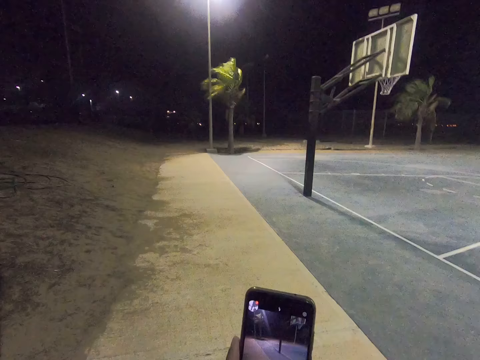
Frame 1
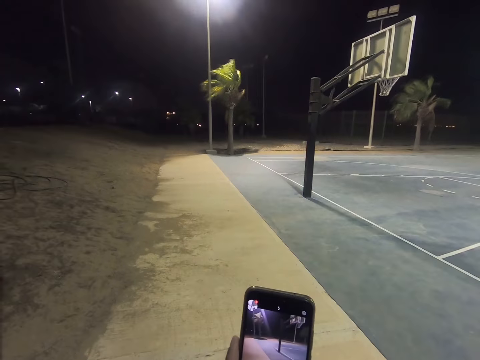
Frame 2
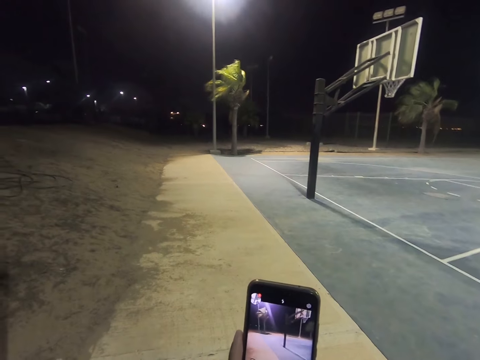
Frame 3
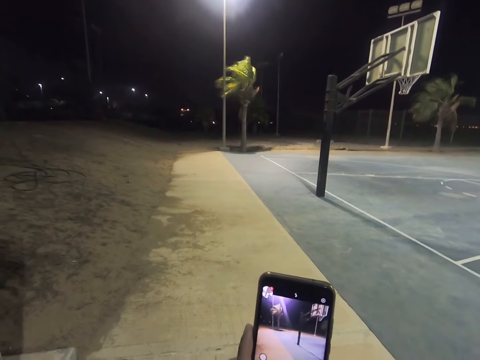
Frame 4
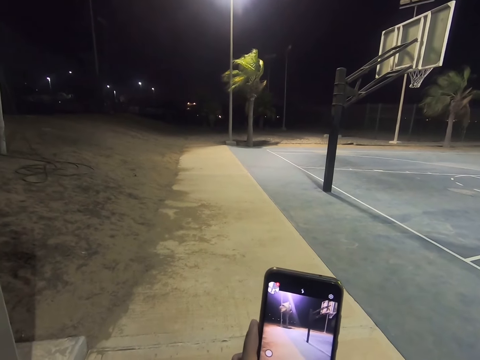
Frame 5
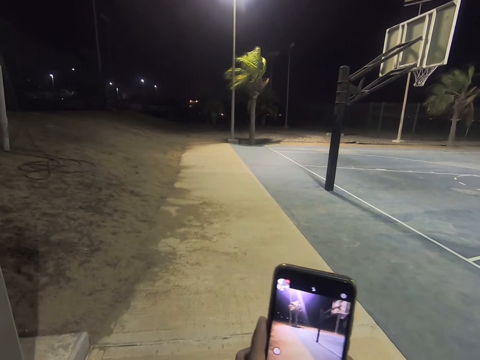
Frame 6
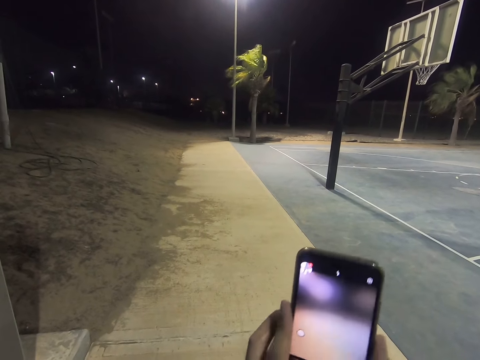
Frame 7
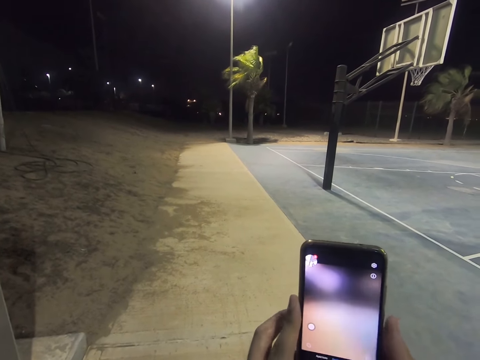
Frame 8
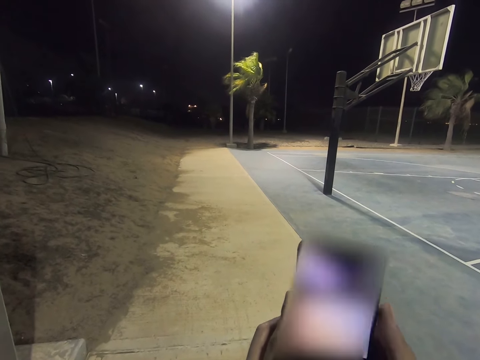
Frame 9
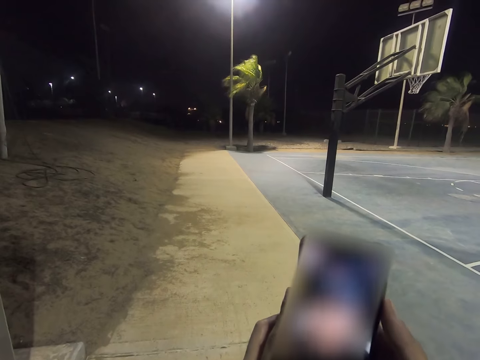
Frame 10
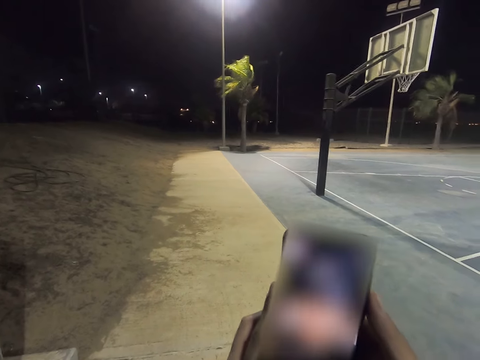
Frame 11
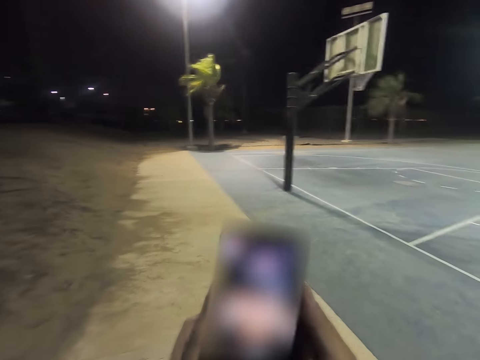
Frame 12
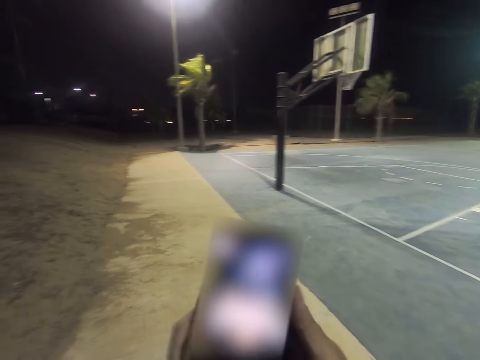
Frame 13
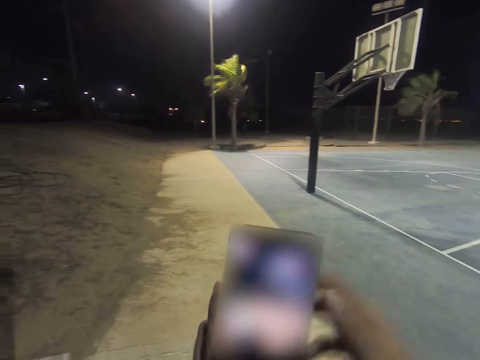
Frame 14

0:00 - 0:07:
The camera wearer scrolls the phone. They operate the cell phone.

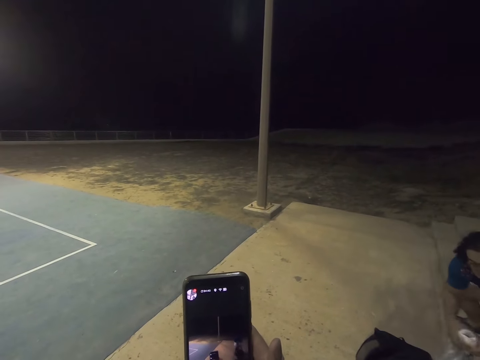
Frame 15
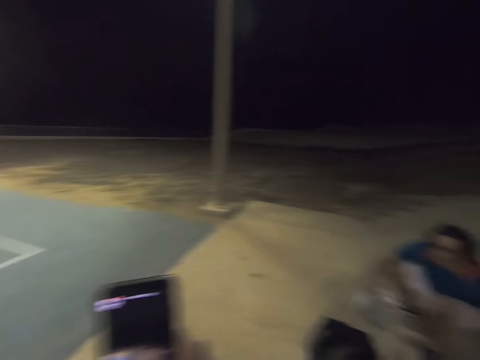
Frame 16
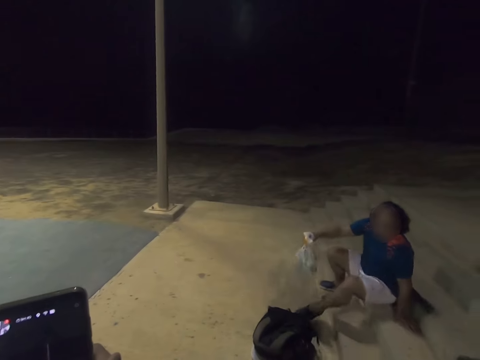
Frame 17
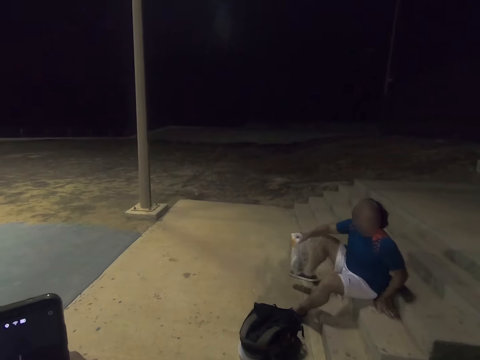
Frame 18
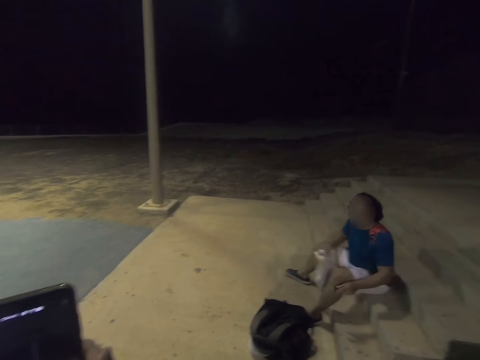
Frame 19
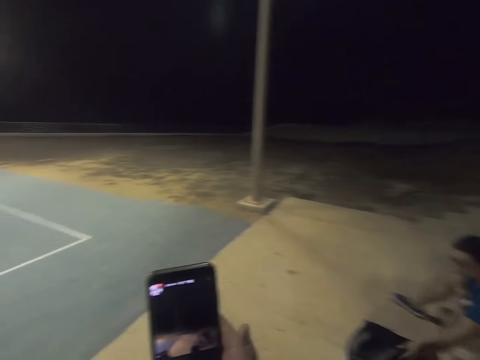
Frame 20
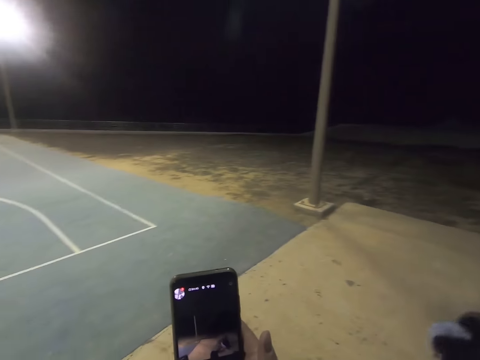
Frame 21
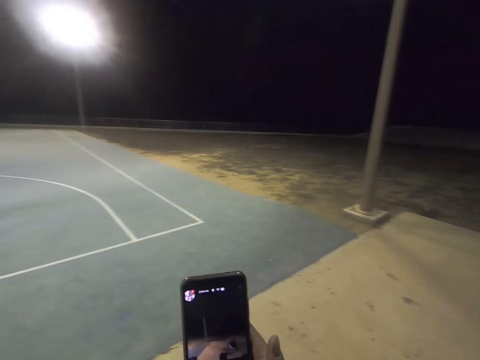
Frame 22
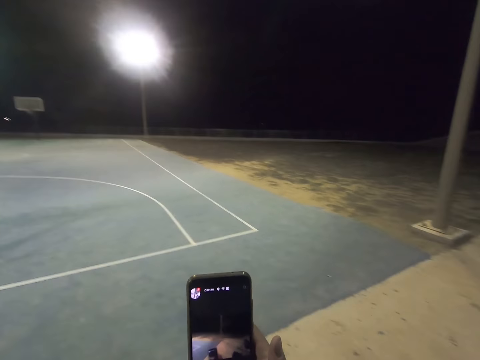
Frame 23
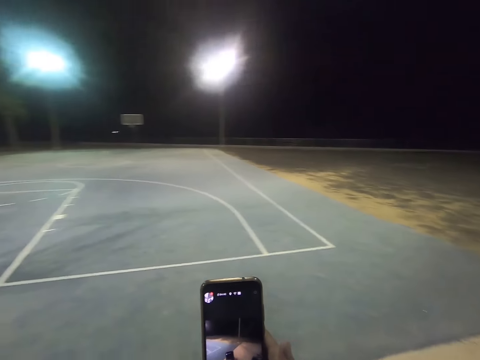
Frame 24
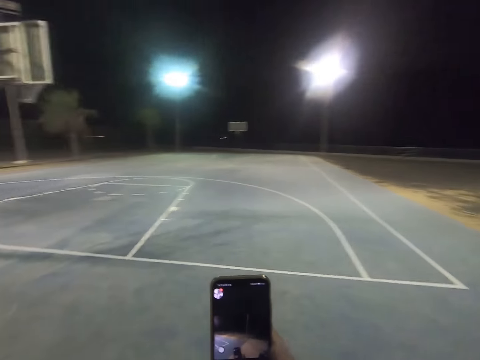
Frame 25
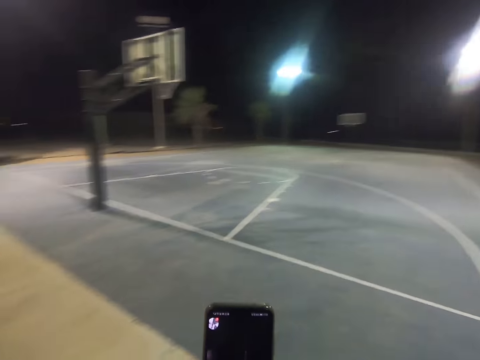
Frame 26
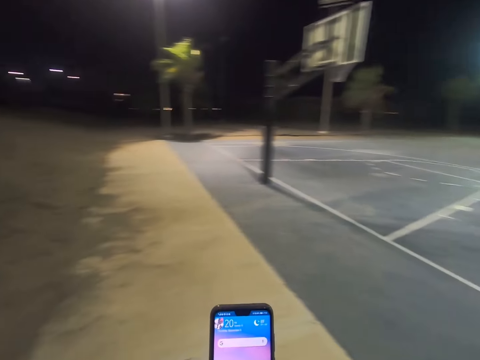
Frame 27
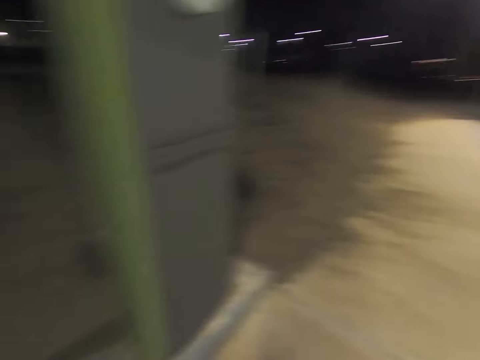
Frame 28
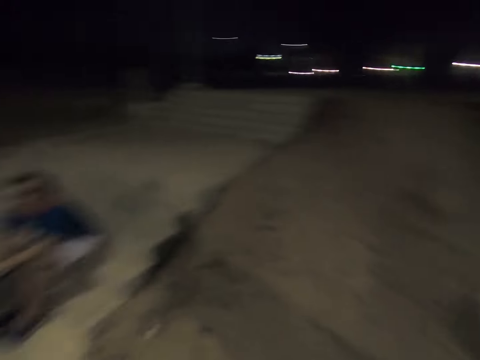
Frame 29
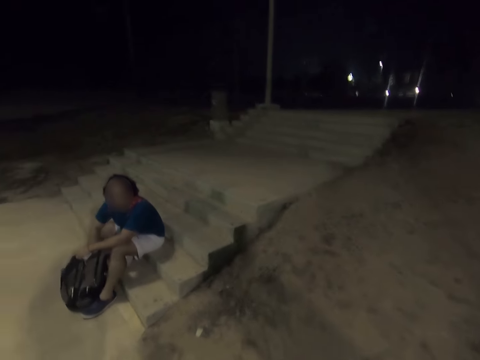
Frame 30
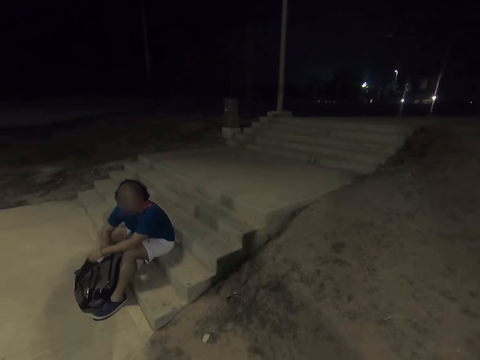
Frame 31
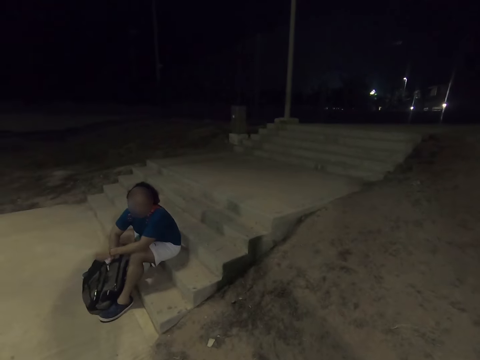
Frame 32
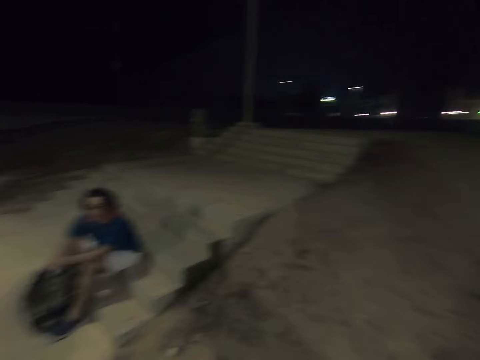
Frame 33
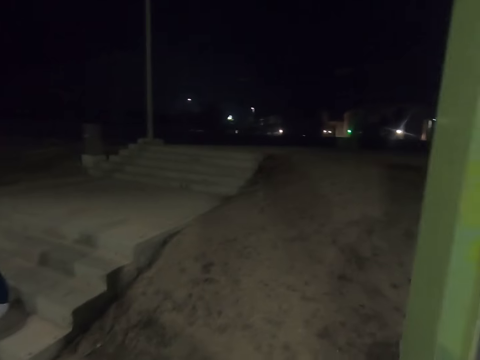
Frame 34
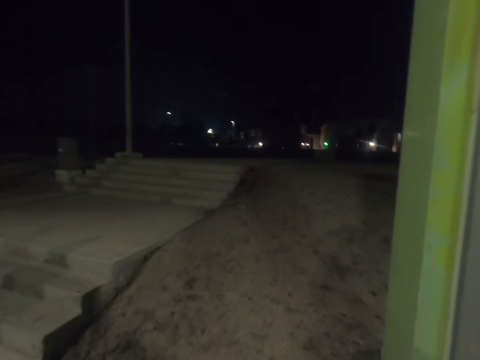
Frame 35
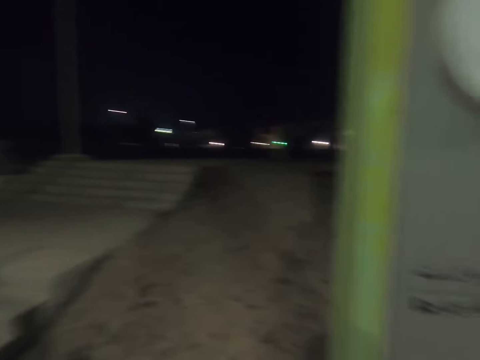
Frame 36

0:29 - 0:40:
A man sits down. The man picks up a backpack. The camera wearer operates the cell phone. The man opens the backpack.

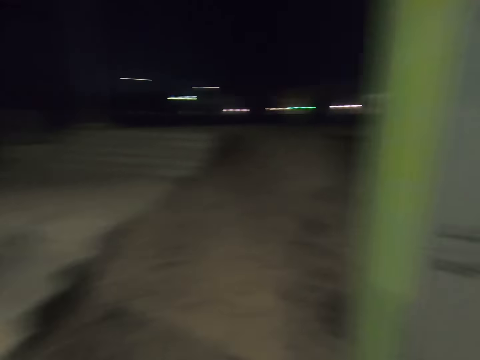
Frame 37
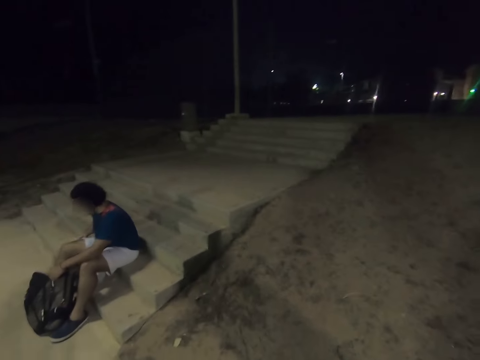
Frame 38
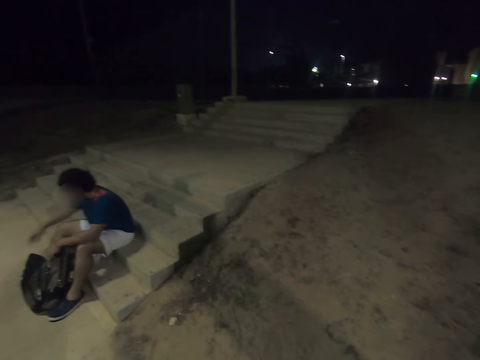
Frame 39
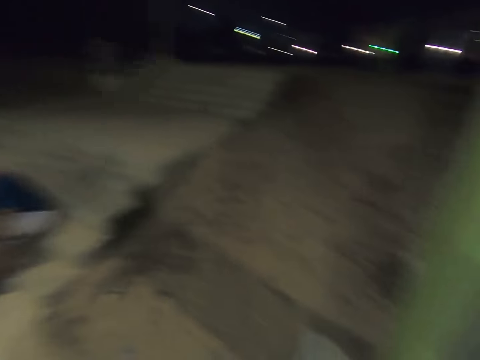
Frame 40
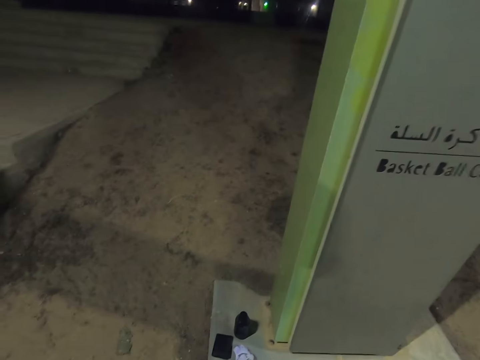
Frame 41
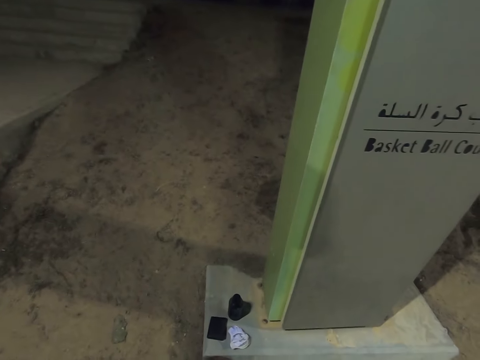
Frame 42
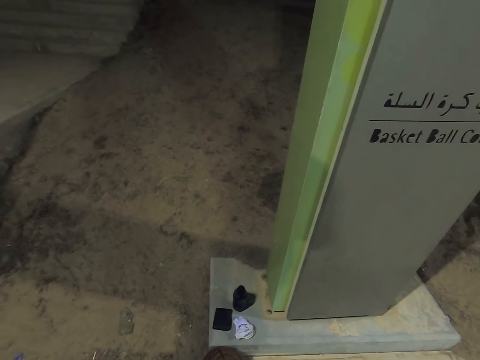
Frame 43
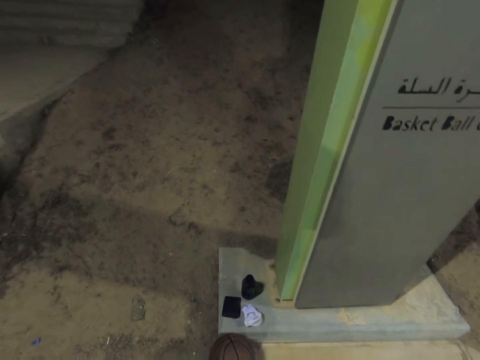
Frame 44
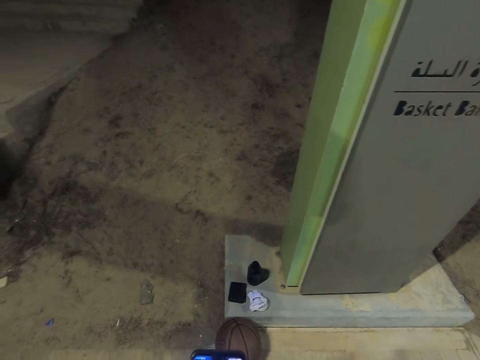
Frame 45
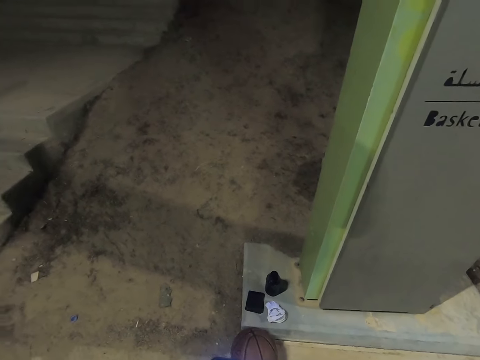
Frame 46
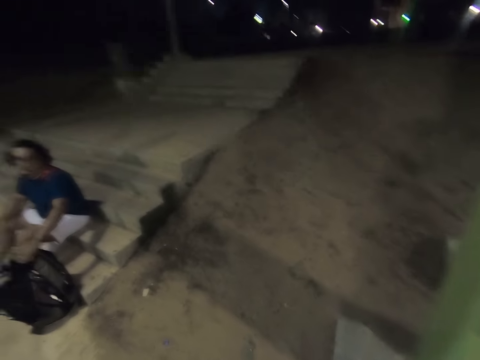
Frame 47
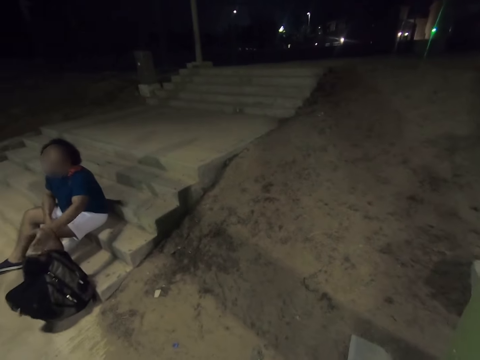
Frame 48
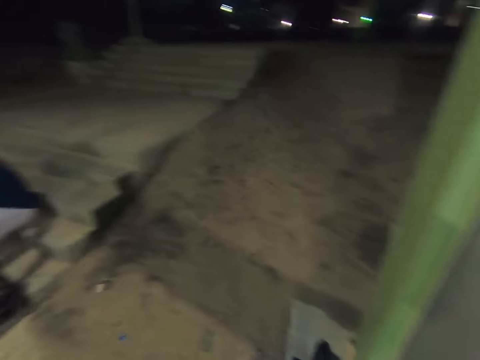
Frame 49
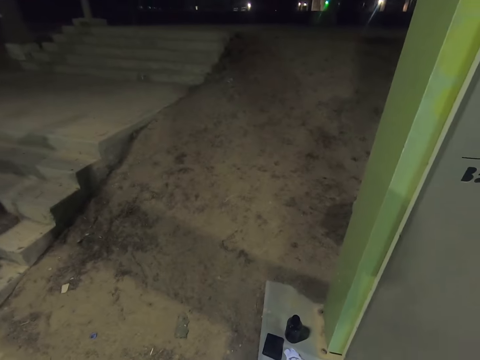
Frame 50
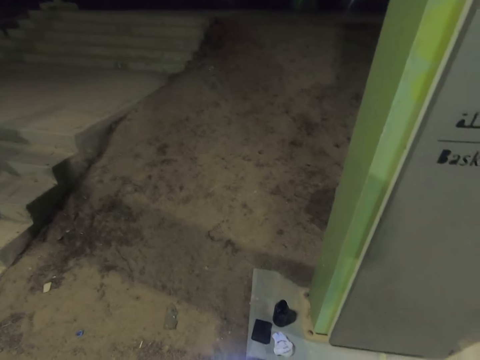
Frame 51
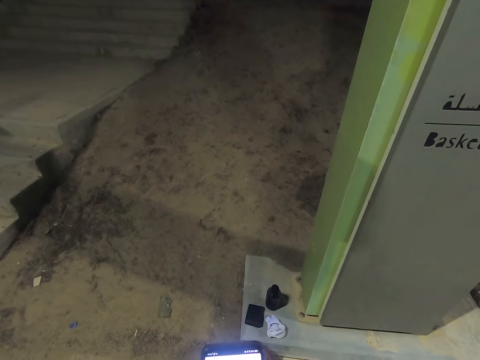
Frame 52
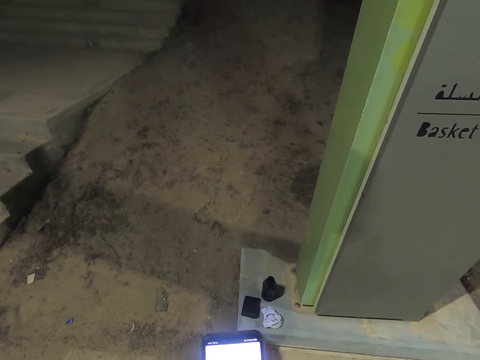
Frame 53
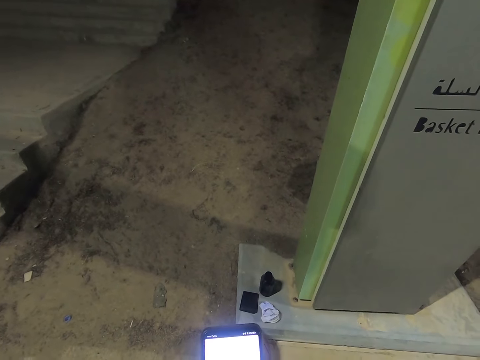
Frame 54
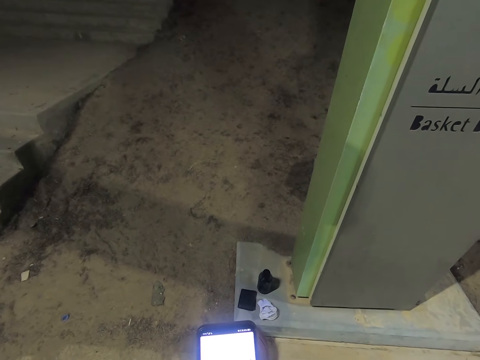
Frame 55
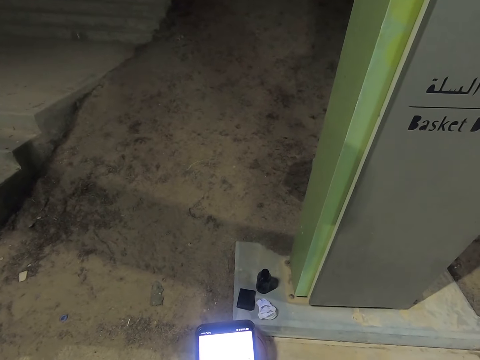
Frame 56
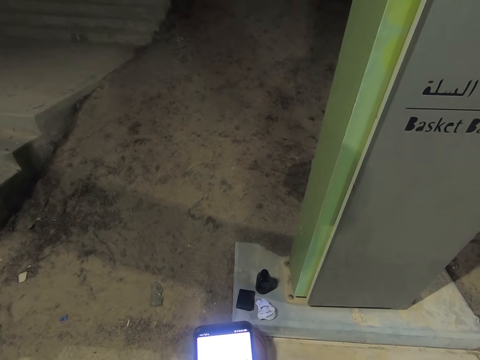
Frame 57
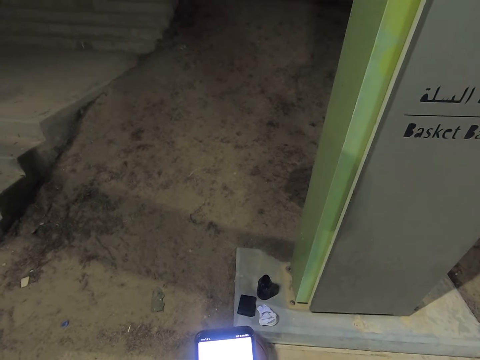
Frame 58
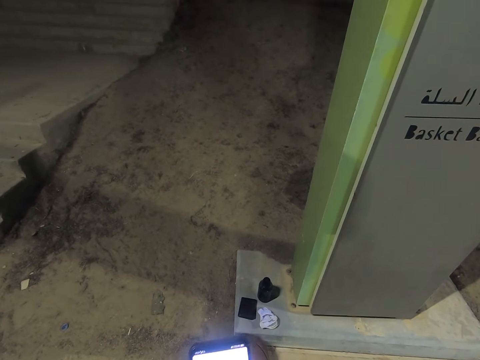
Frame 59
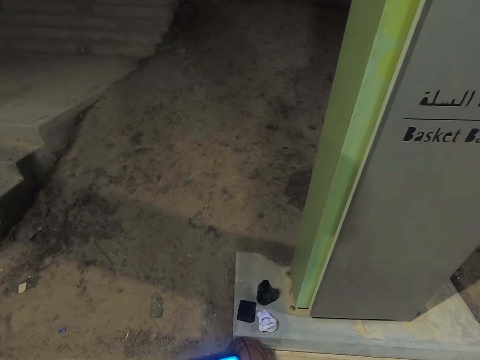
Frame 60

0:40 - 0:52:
The man removes items from the backpack. The camera wearer operates the cell phone.
